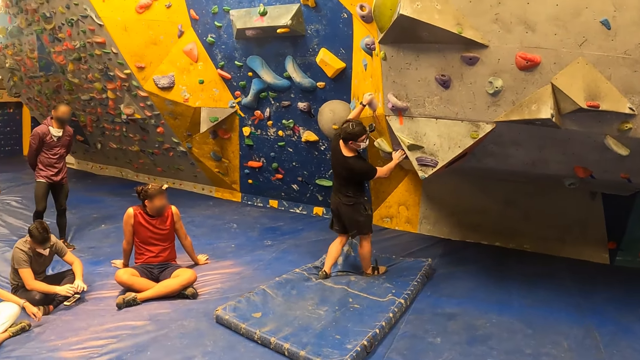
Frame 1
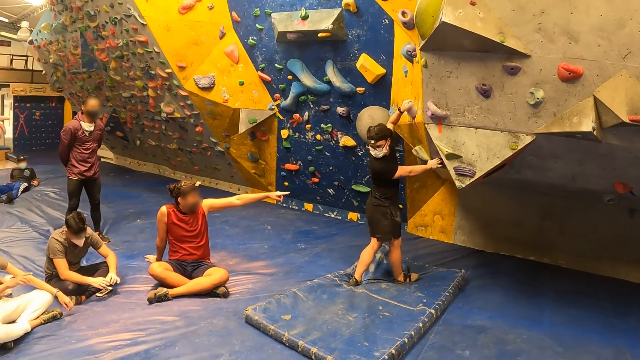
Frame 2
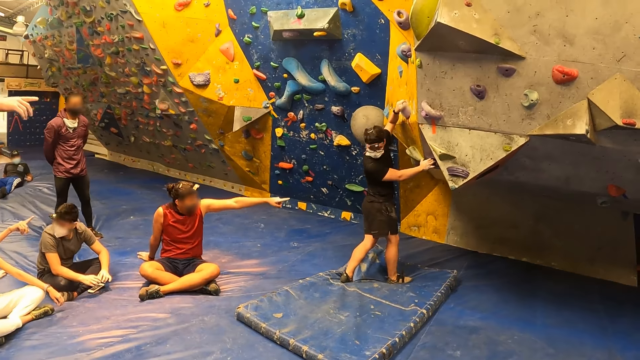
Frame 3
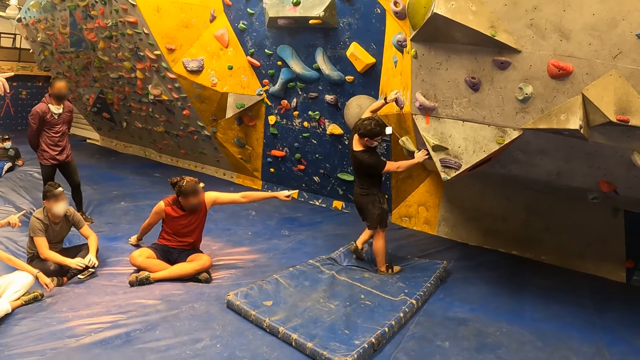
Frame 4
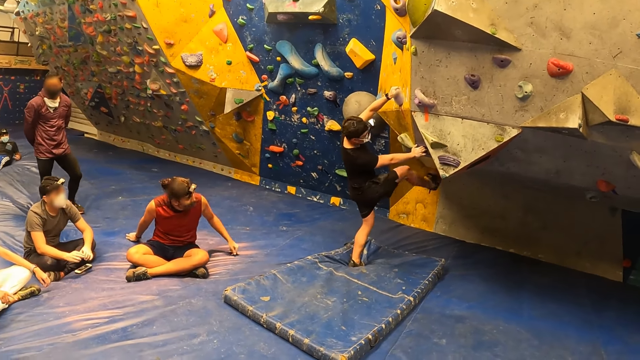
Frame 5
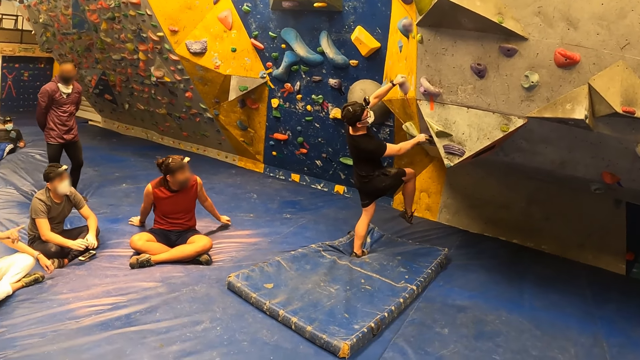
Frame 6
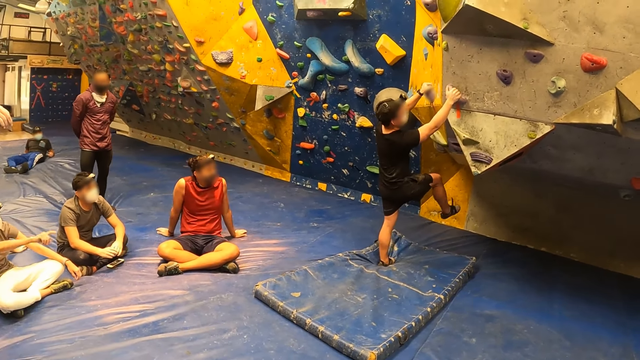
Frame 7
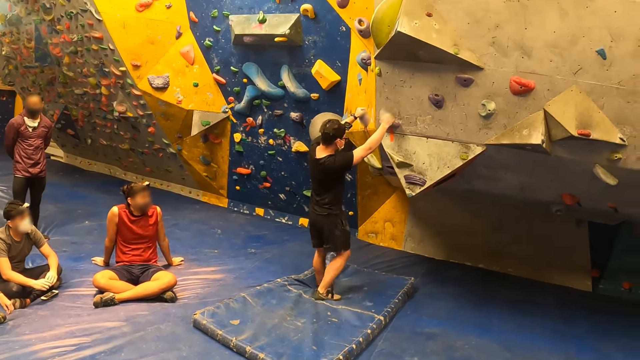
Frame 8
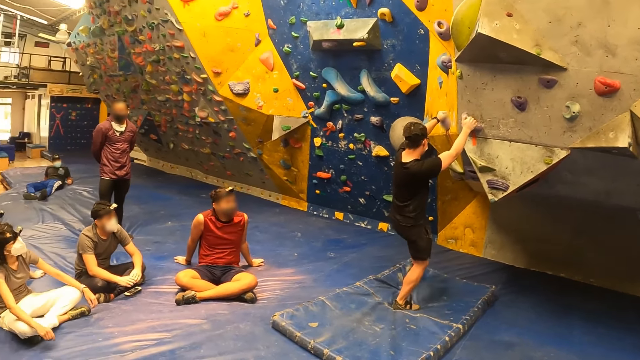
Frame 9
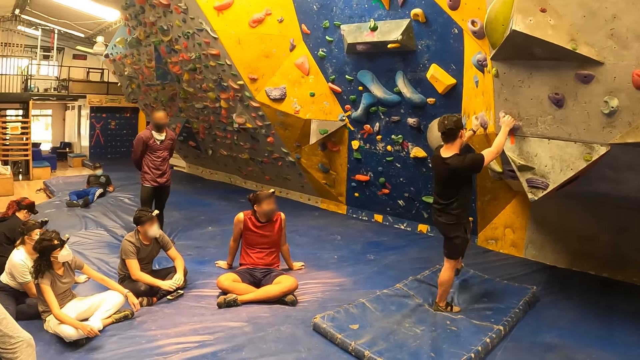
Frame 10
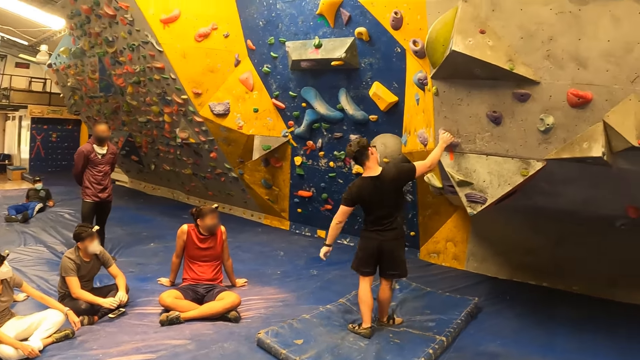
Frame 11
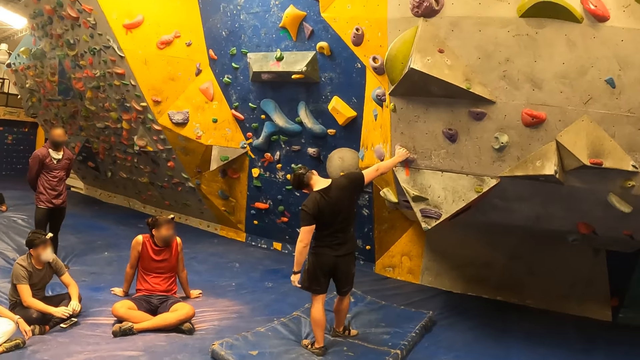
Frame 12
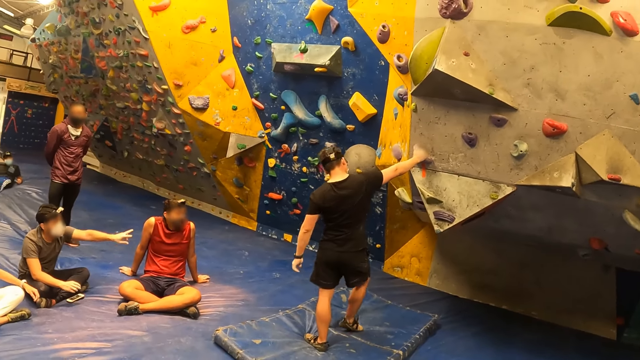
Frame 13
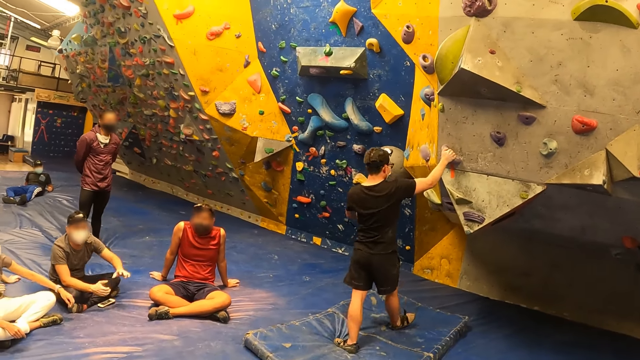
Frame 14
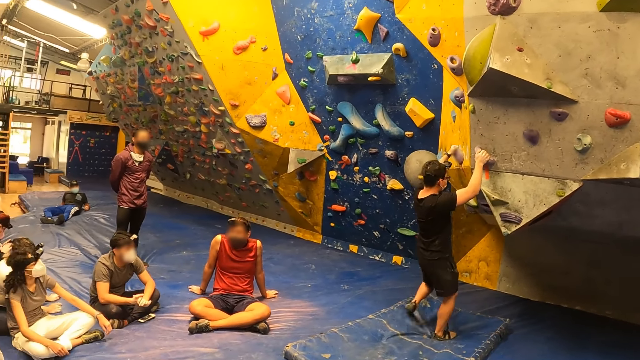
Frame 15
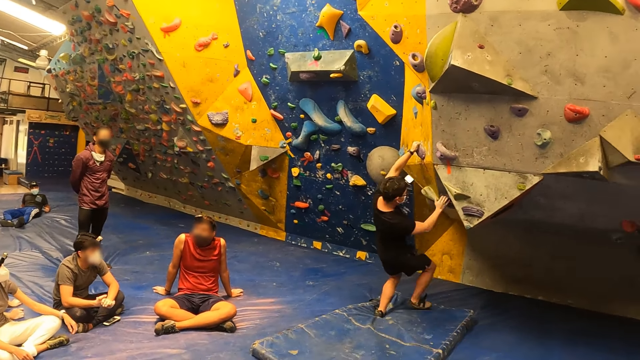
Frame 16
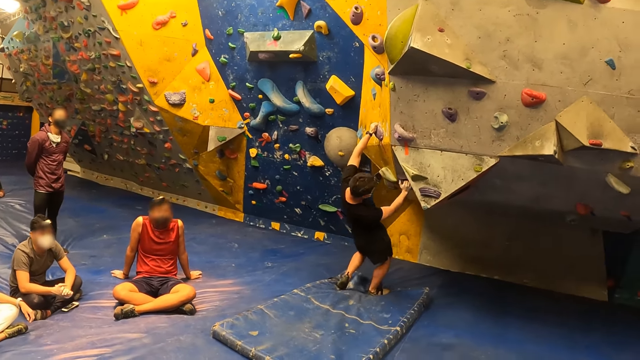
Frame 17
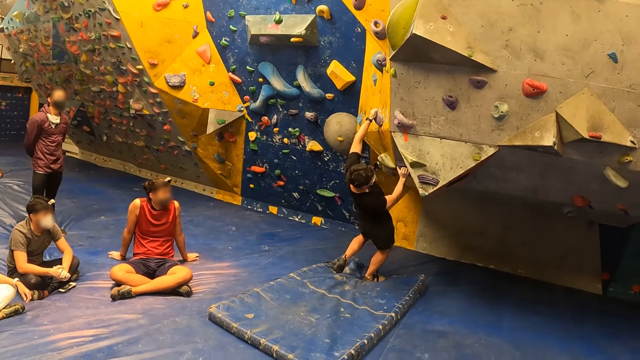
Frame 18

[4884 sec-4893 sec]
A man points at the wall. Another man climbs the wall.

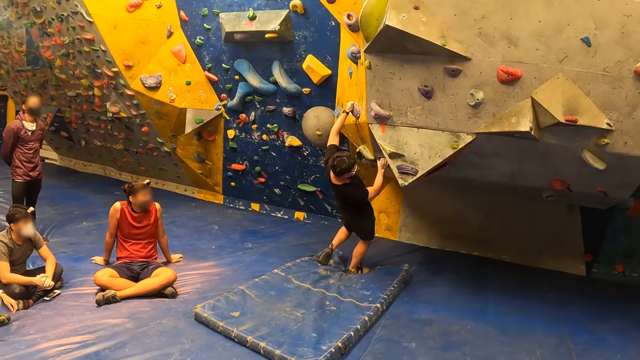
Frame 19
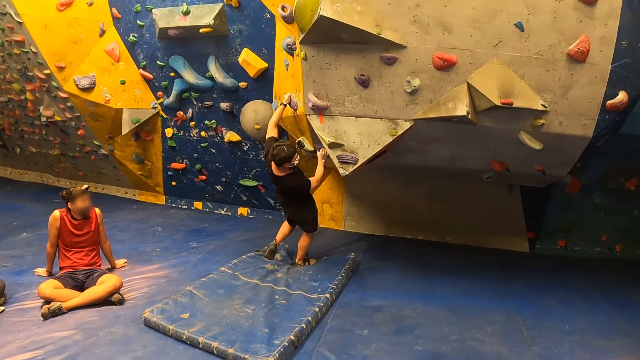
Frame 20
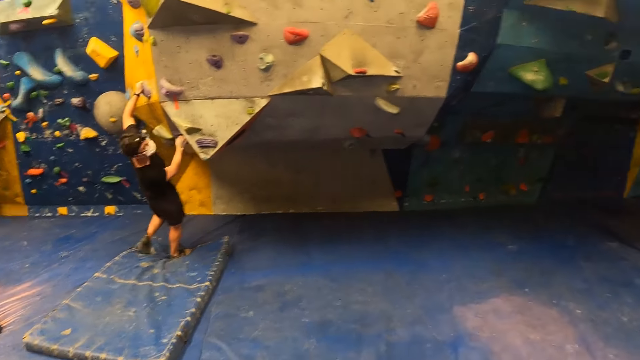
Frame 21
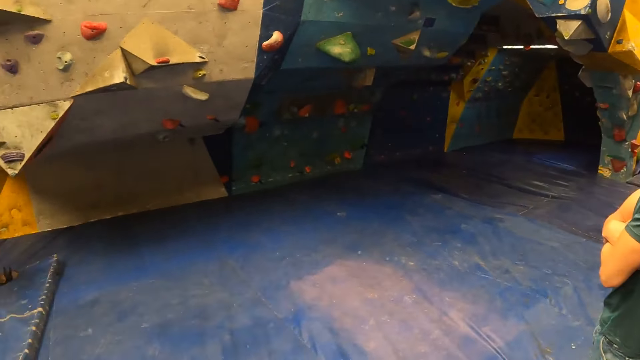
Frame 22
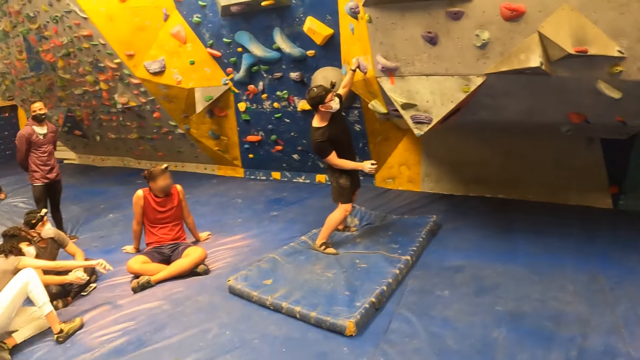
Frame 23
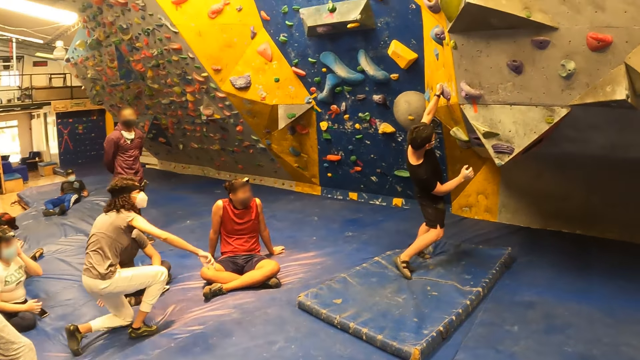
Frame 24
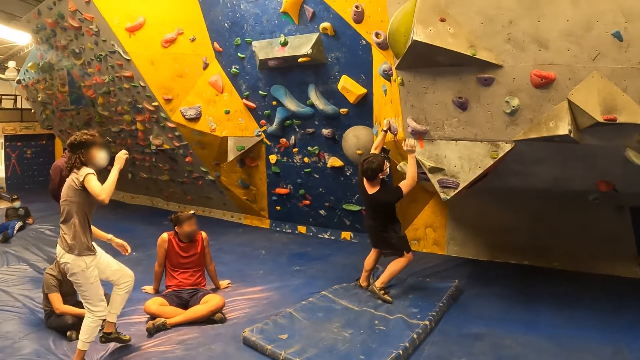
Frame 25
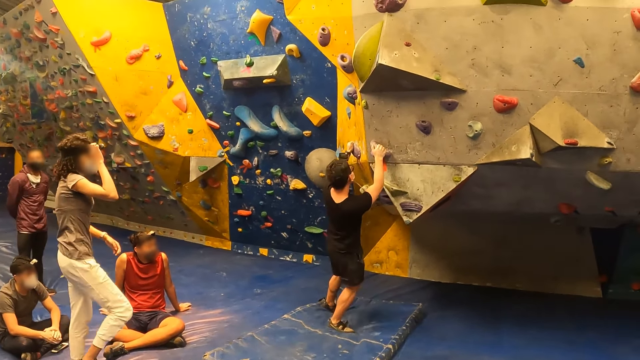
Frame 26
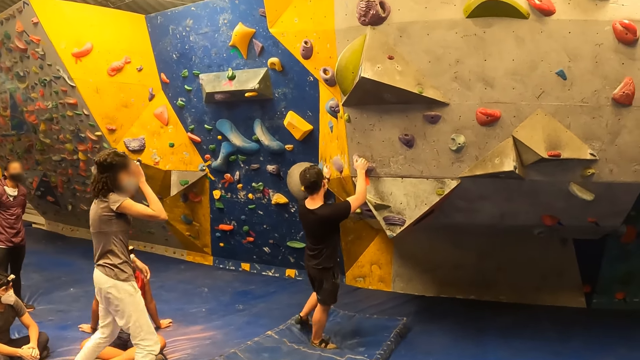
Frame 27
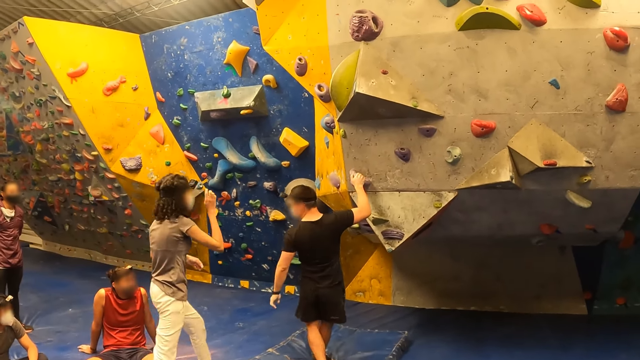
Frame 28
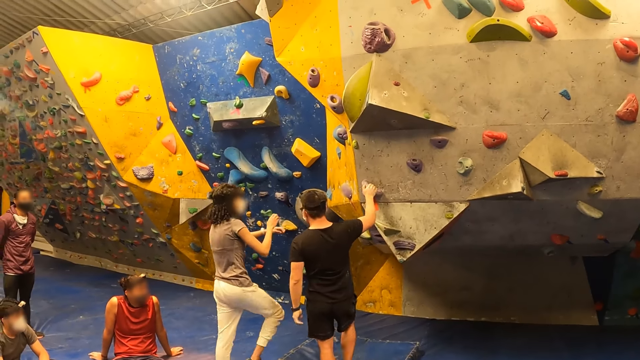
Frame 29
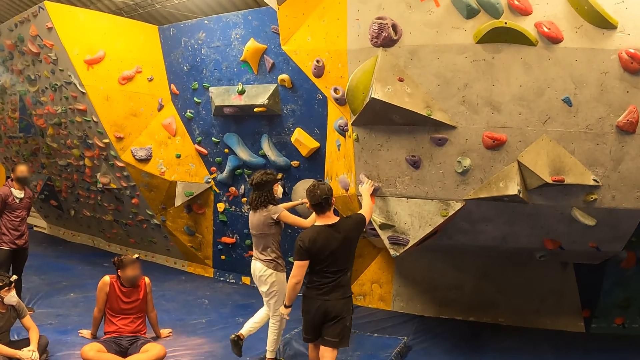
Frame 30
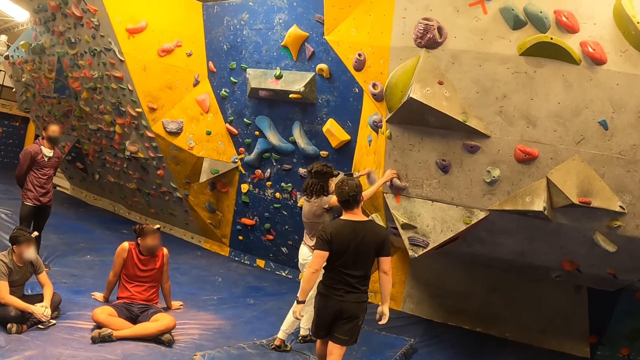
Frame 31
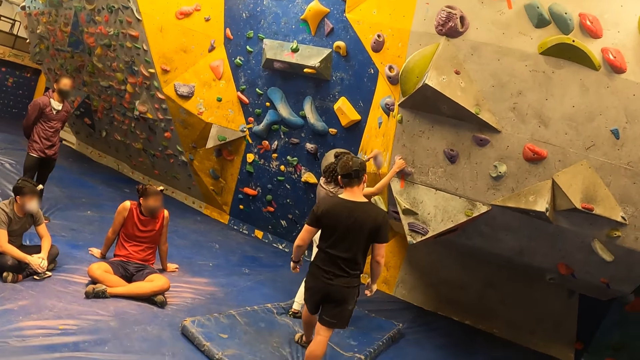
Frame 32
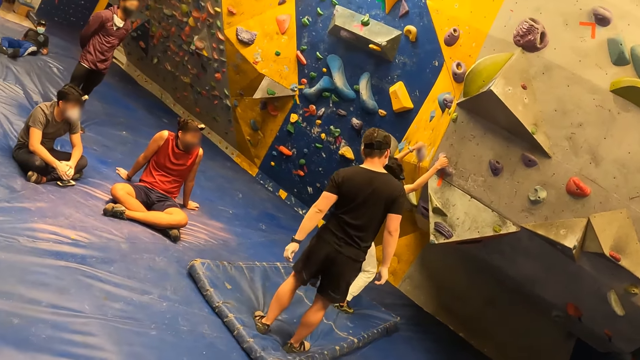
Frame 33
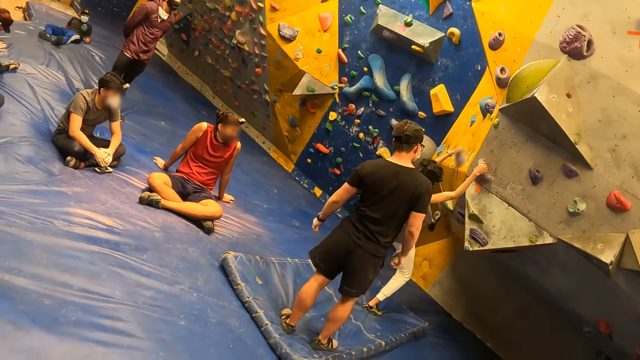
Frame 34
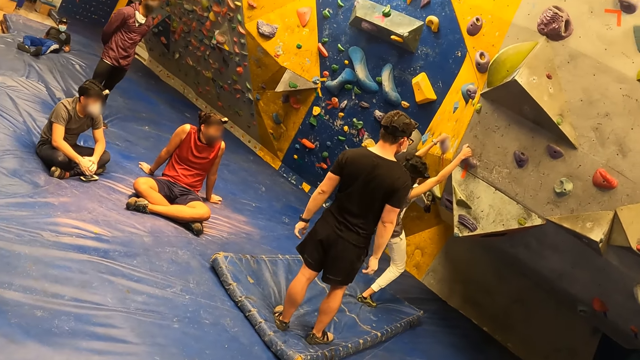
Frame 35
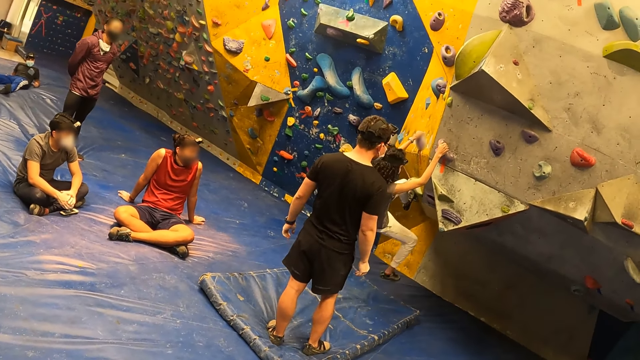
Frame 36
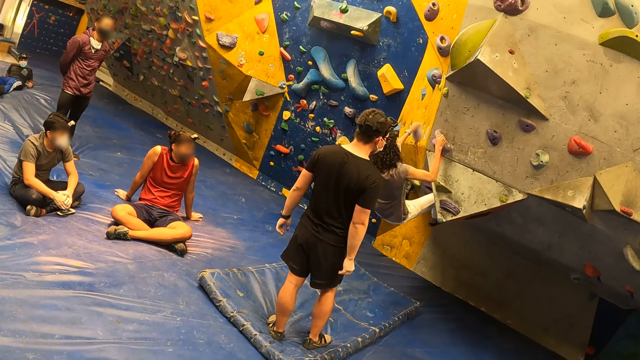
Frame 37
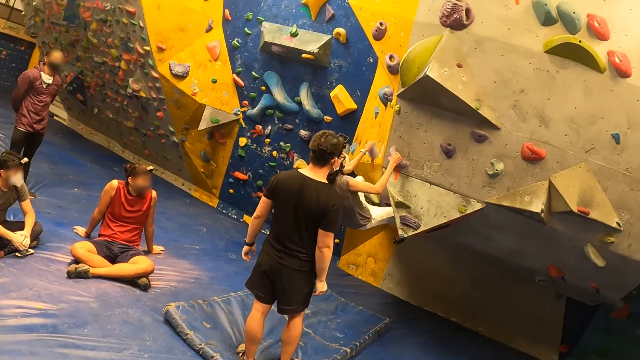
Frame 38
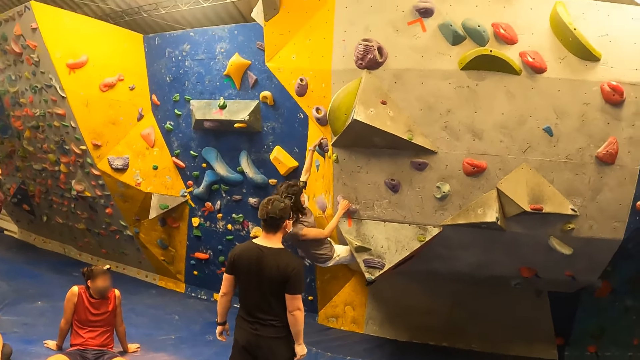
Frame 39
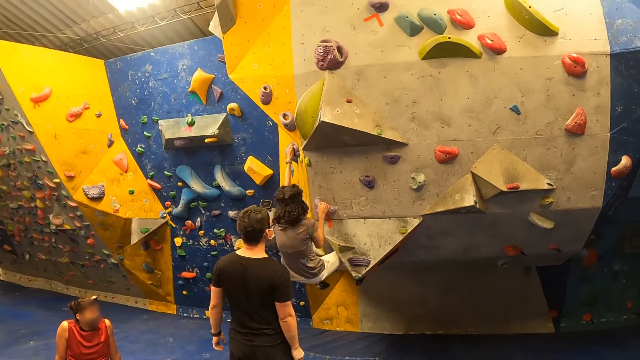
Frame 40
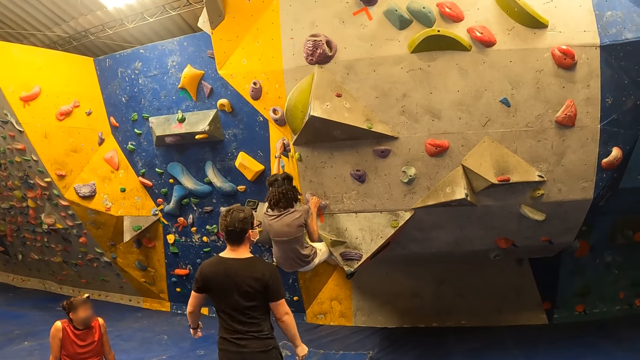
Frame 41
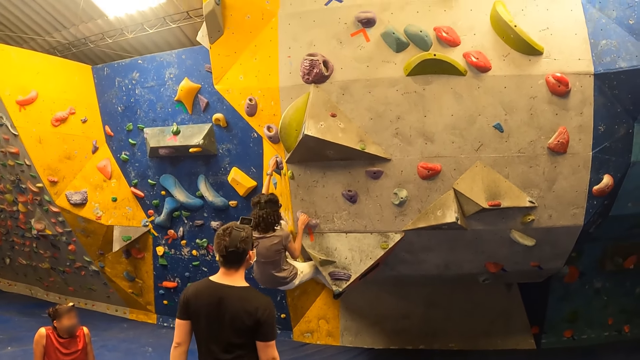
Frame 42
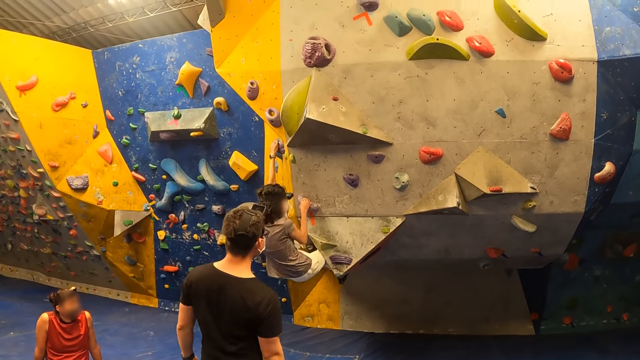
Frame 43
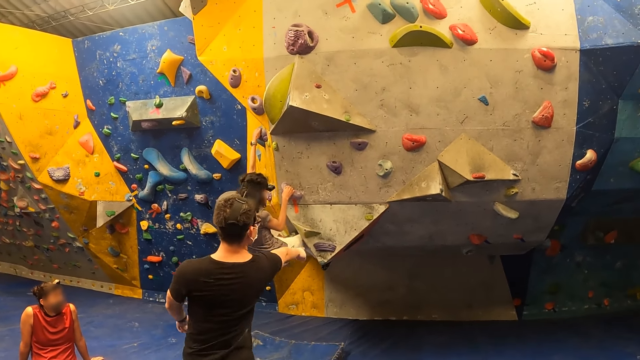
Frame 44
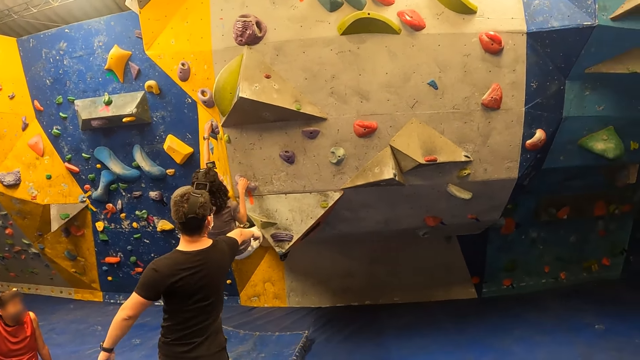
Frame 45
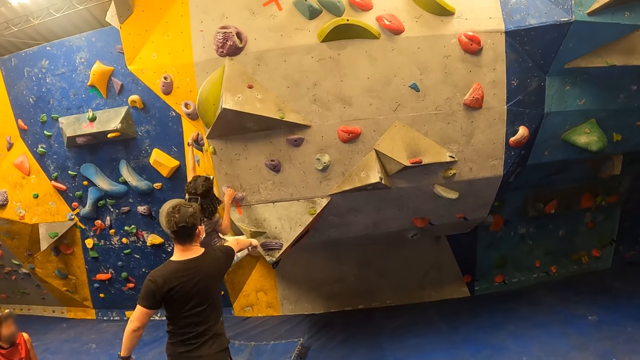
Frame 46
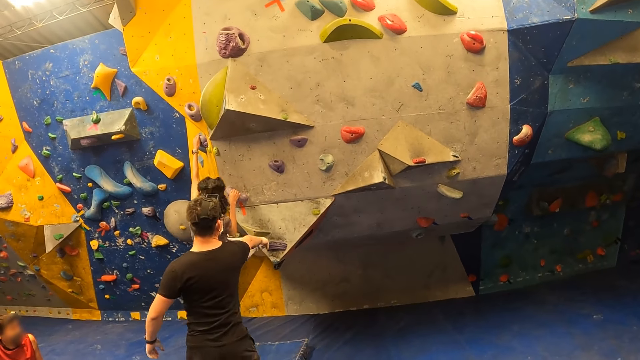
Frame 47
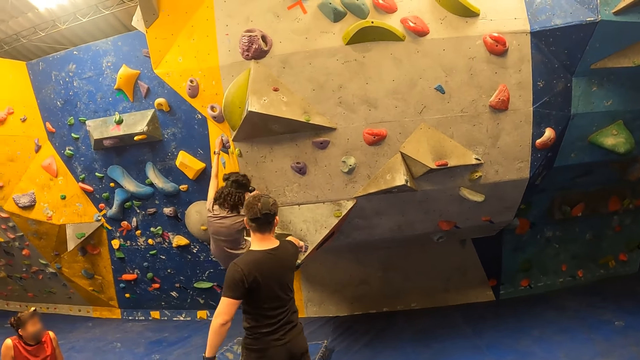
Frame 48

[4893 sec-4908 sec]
A woman stands up, walks on the floor and walks towards the rocks. The woman holds the camera. The woman climbs the rocks with her hands and legs. A man points his right hand towards the rocks. The man stretches the hand.
